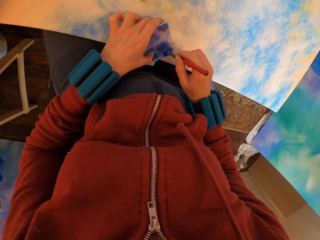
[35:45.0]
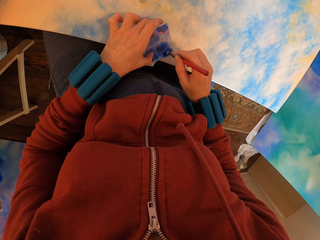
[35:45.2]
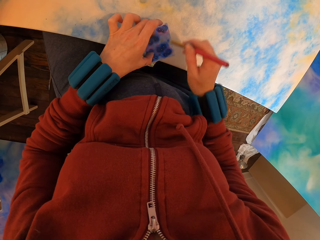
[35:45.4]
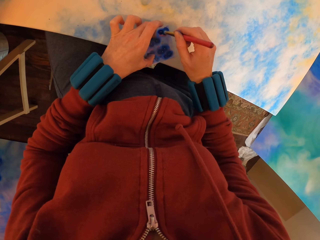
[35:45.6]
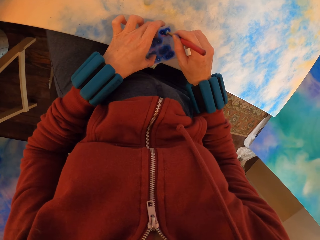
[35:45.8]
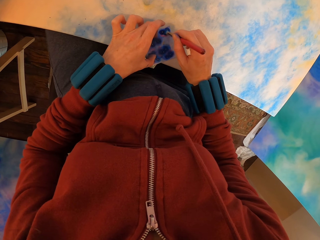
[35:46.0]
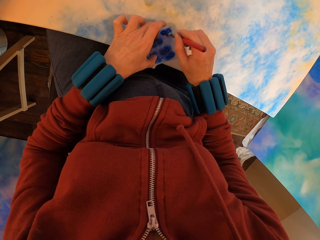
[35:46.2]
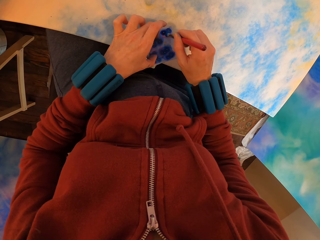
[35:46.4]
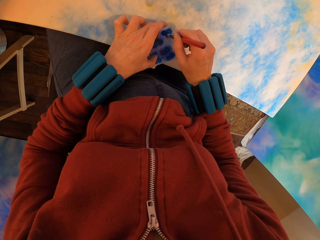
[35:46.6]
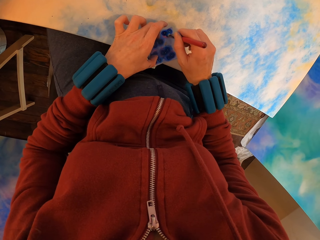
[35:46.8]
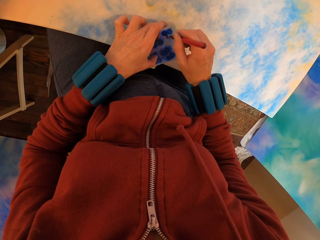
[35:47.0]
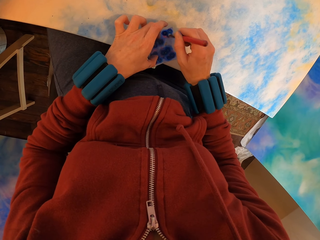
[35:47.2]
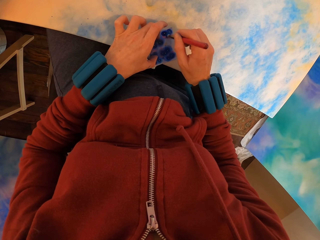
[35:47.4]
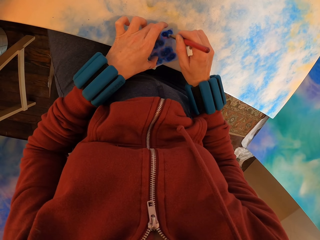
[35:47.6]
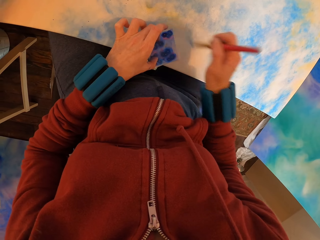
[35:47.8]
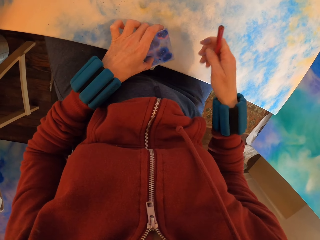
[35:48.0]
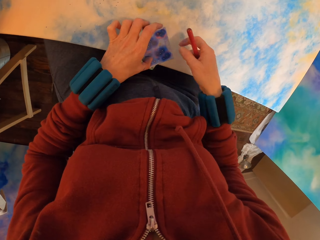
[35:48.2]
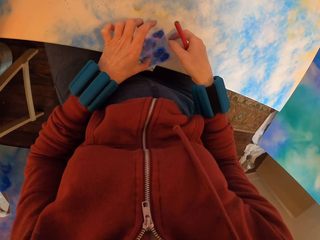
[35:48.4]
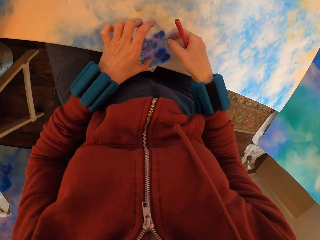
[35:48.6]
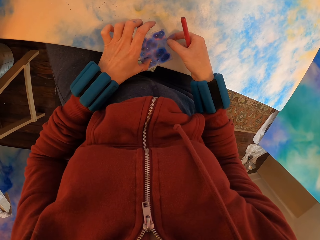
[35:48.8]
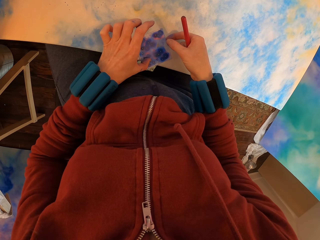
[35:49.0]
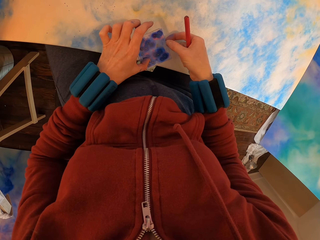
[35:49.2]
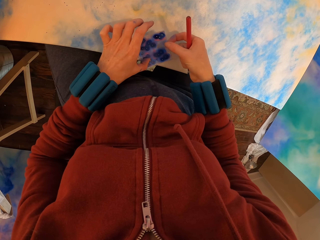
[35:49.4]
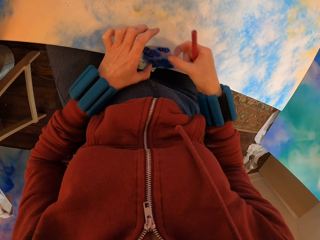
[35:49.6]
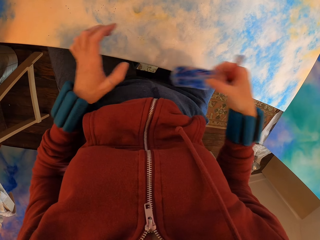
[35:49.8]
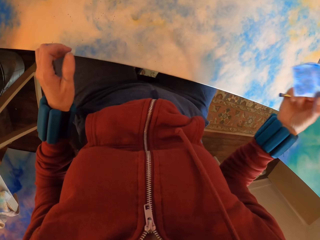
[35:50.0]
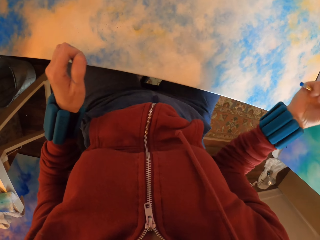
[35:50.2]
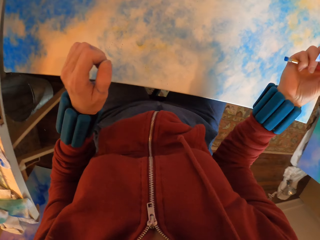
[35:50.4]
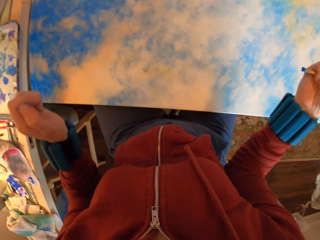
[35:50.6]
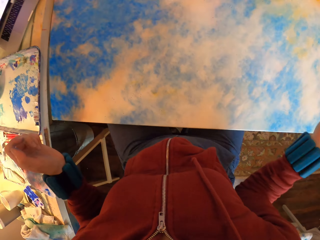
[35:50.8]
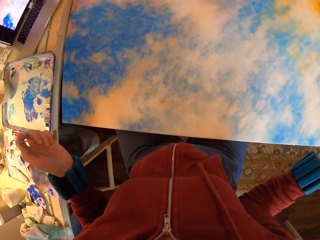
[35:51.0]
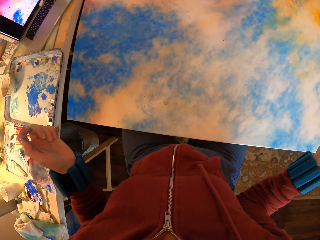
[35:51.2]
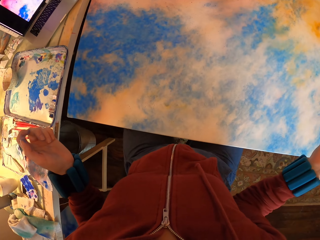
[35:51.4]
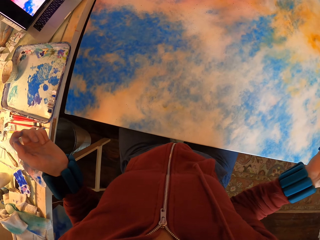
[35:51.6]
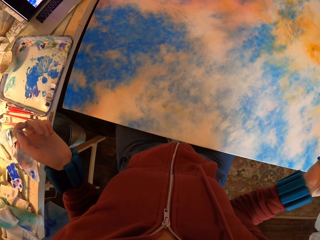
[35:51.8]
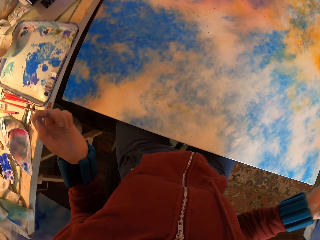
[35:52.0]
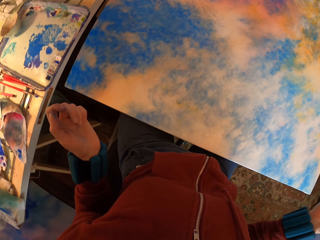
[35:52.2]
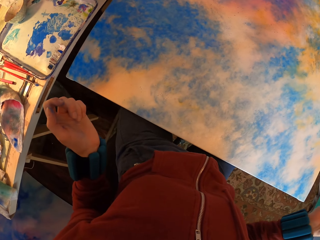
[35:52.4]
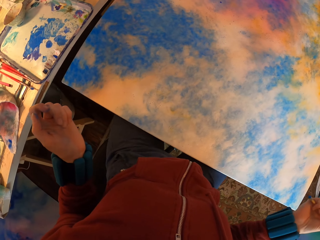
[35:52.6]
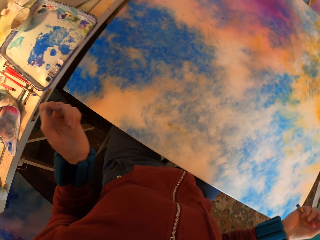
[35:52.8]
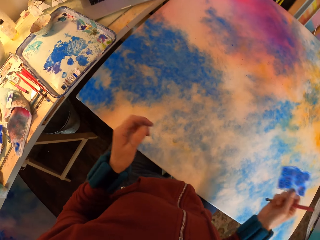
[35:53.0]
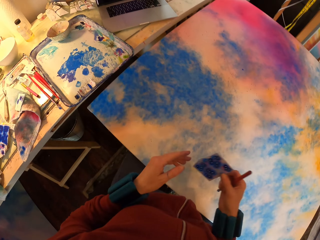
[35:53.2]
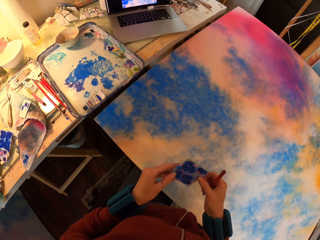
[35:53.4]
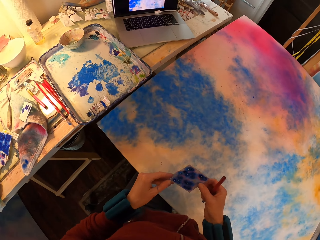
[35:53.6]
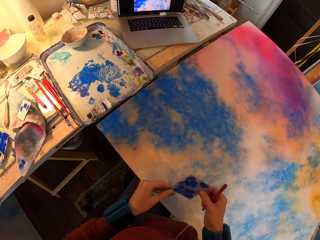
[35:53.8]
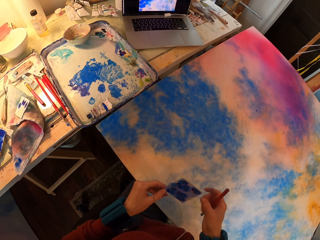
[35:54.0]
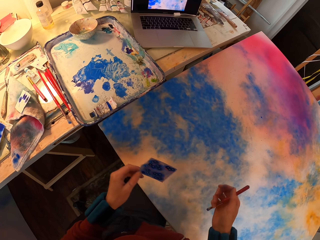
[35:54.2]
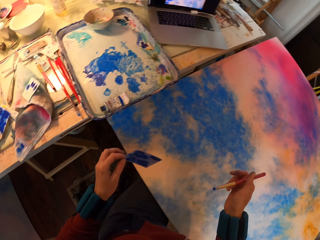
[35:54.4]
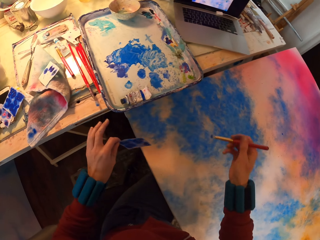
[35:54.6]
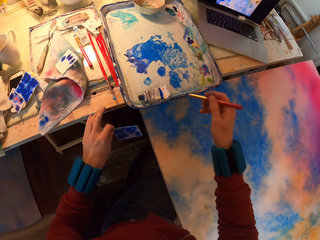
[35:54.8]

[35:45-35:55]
The camera wearer lifts the paper.

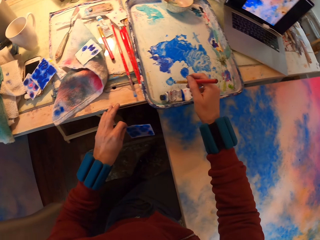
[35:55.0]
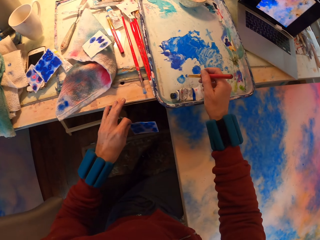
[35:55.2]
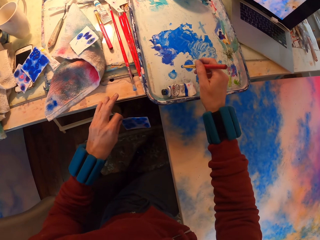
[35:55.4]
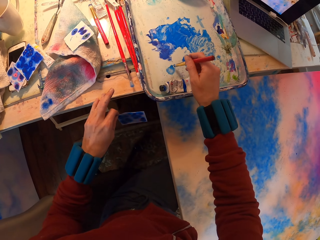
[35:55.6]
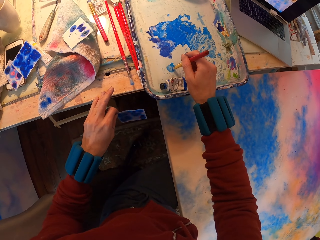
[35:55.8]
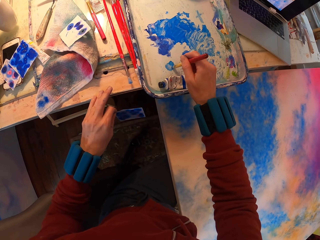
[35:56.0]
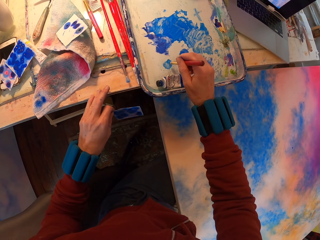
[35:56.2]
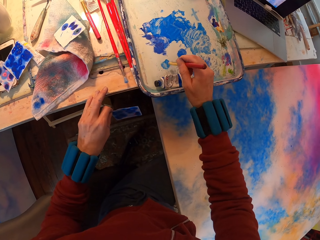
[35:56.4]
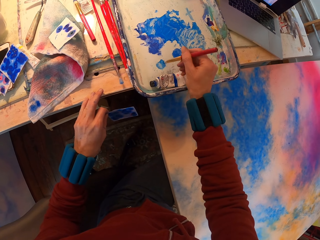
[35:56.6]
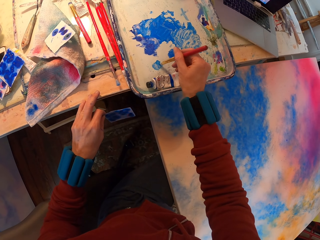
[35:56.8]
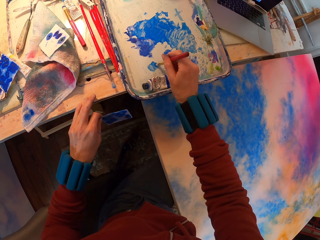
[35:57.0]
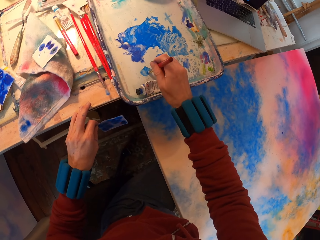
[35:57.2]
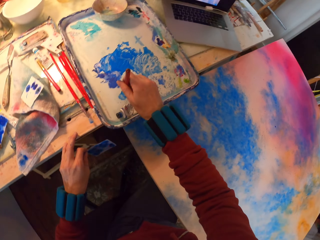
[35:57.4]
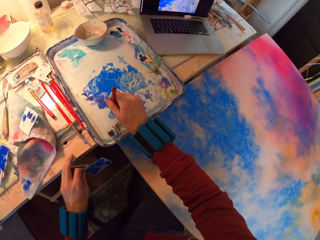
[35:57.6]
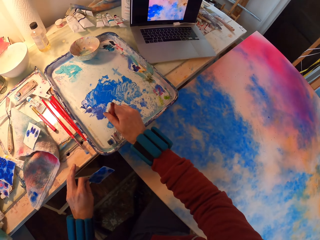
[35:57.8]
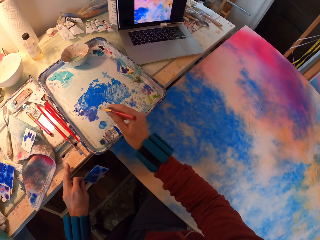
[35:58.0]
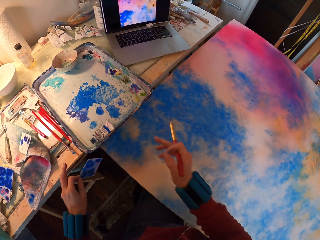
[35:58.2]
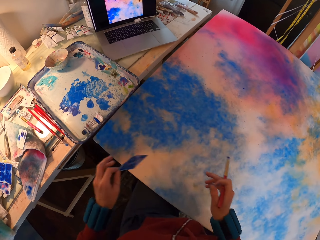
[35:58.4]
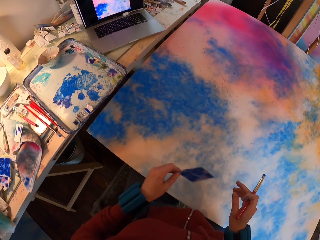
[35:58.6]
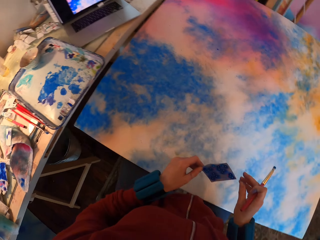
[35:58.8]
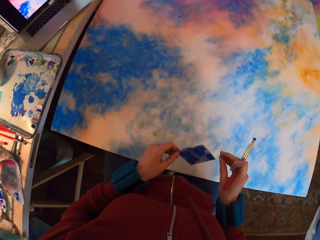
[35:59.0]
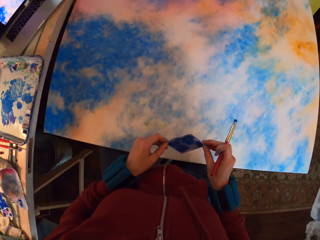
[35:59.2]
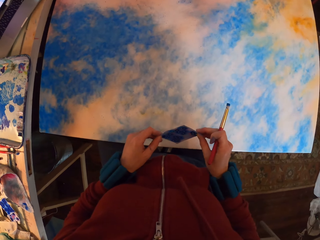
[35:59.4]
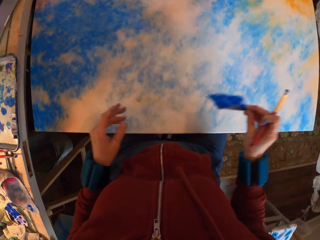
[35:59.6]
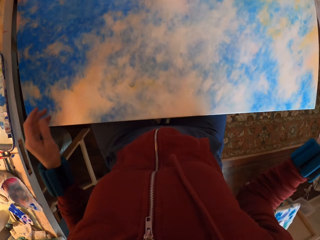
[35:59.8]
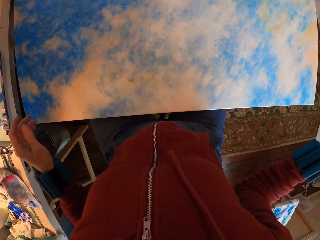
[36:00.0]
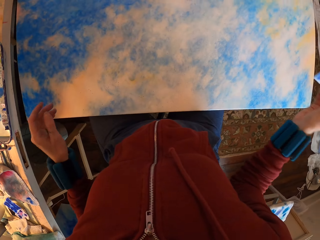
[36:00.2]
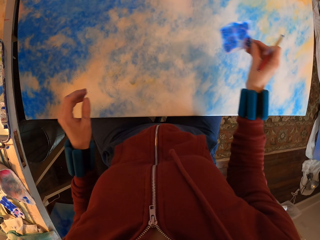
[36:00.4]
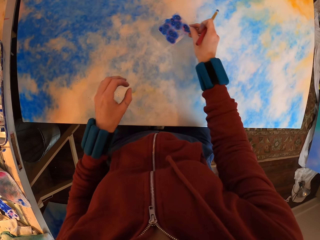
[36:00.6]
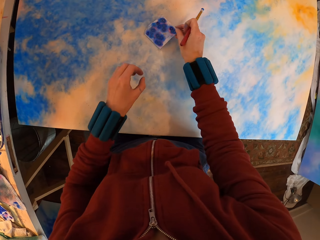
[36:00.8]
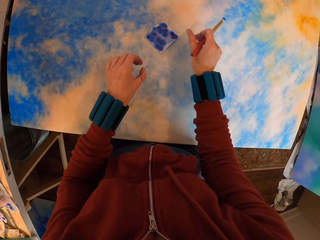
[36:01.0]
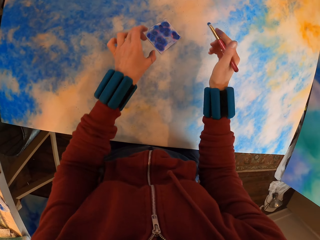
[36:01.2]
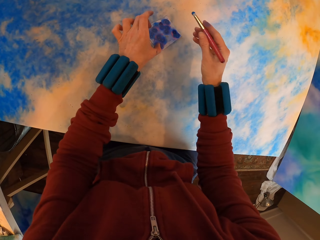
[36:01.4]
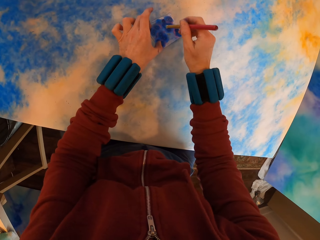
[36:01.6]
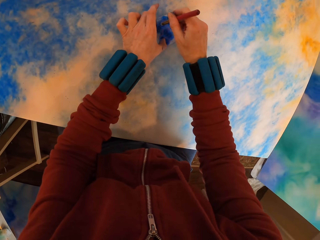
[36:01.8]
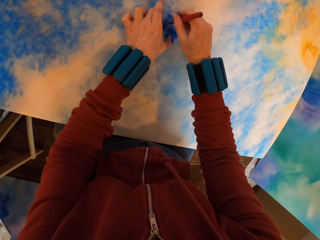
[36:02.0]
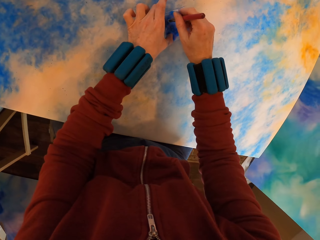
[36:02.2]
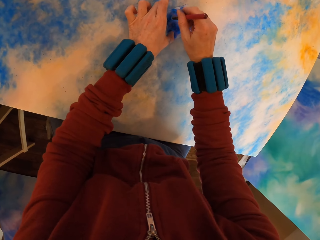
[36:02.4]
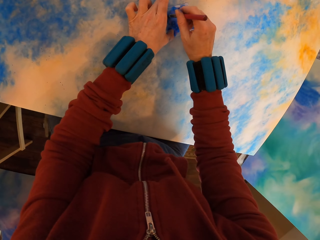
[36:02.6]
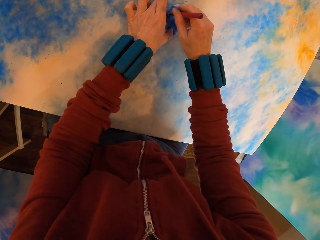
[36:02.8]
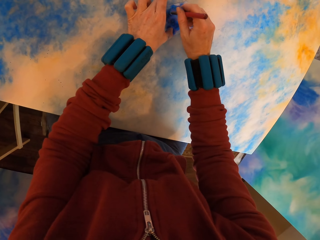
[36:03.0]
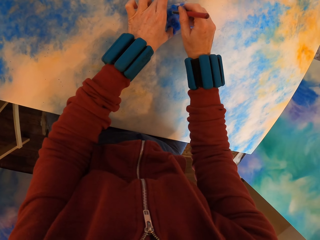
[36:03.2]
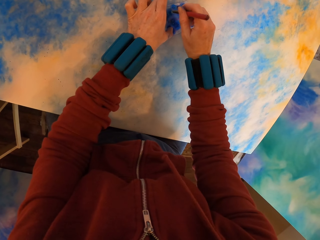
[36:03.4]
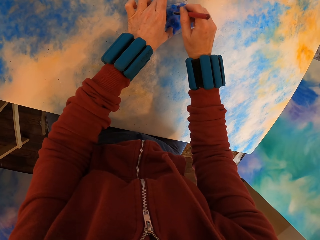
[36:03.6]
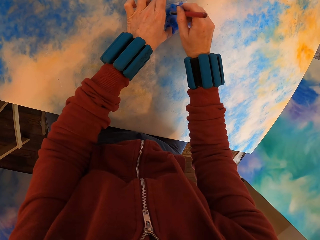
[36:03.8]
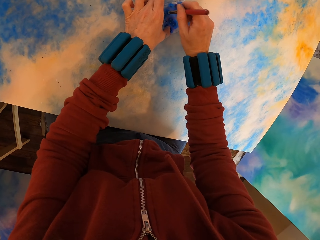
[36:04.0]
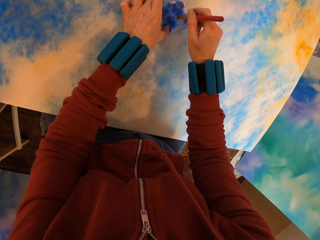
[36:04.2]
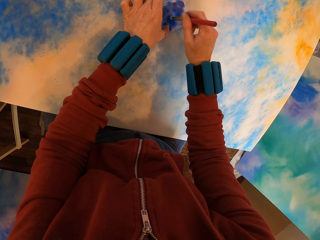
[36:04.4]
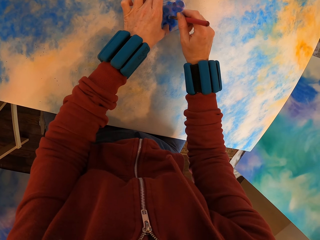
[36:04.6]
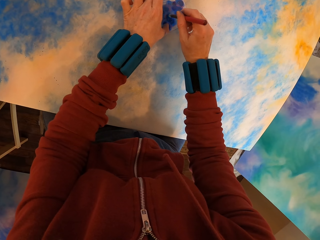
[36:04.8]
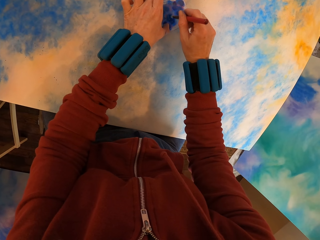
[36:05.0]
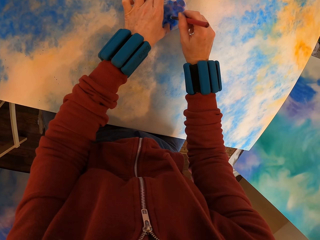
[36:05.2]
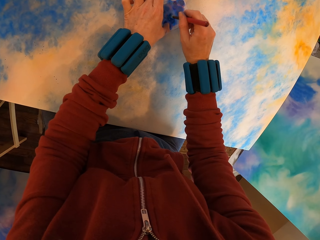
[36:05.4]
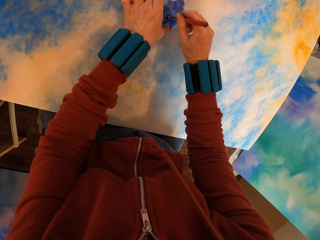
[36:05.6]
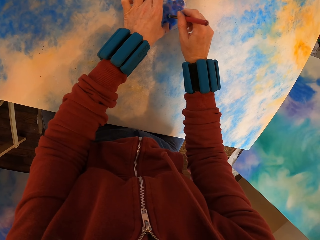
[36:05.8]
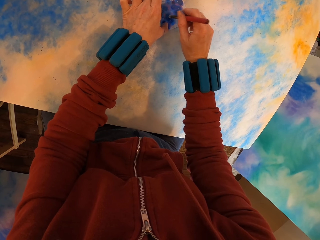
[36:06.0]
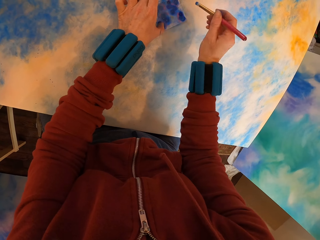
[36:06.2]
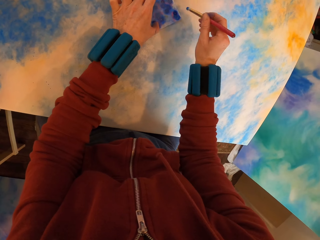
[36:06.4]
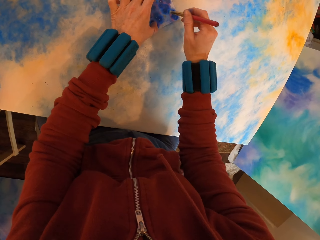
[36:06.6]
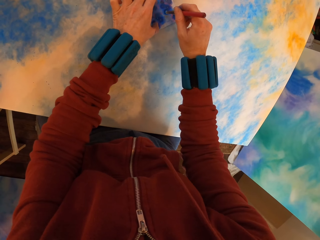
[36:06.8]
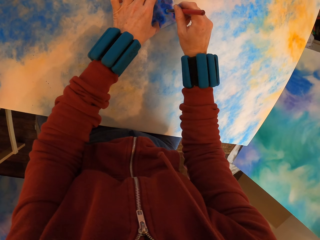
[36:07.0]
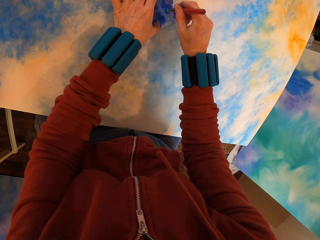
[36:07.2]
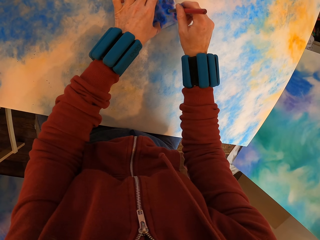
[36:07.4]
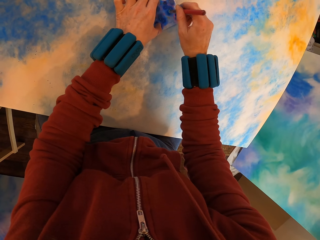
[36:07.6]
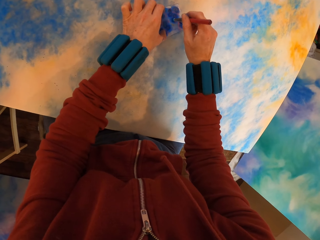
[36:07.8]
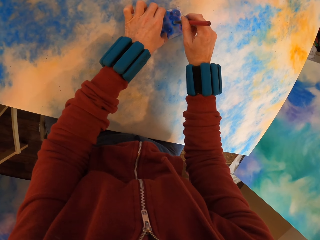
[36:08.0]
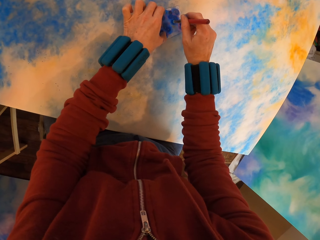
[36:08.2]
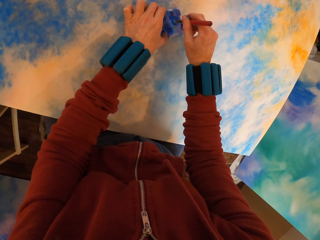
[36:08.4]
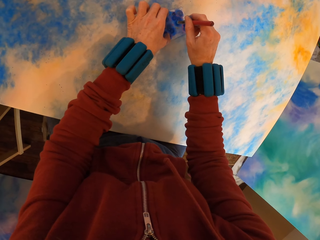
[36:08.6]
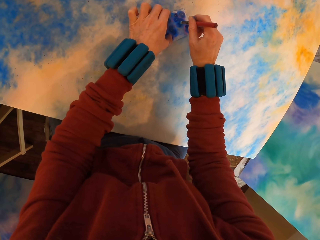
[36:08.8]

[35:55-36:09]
The camera wearer rubs paint on the tray with a brush. They place the paper on the canvas. They apply paint with the brush on the painting.
